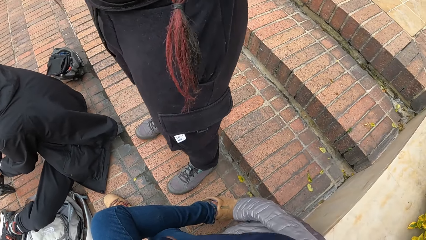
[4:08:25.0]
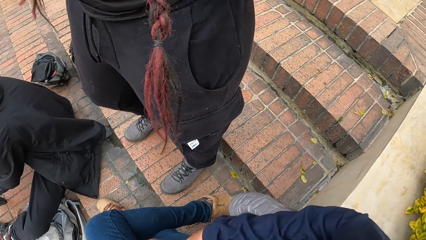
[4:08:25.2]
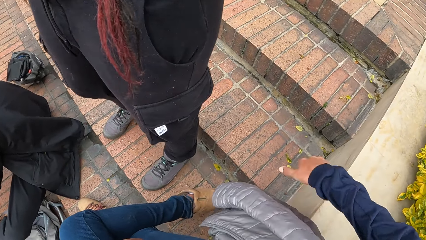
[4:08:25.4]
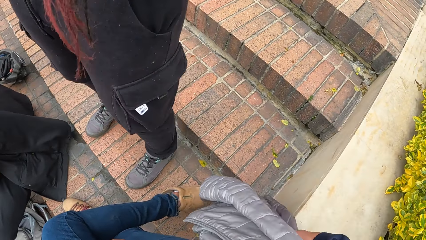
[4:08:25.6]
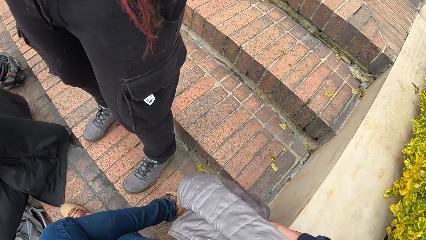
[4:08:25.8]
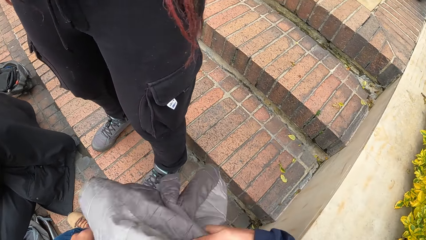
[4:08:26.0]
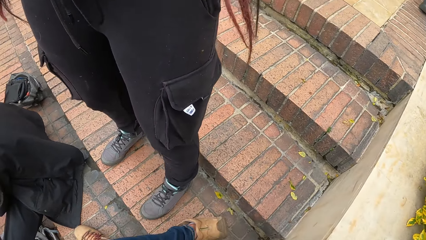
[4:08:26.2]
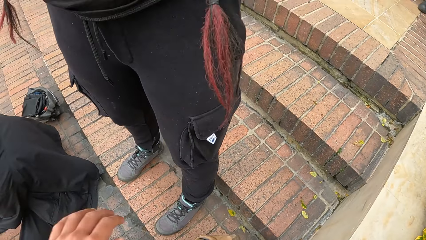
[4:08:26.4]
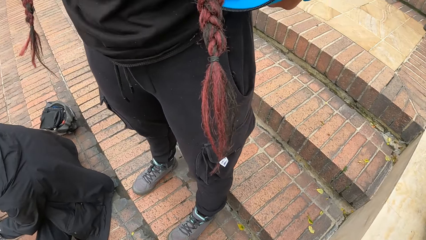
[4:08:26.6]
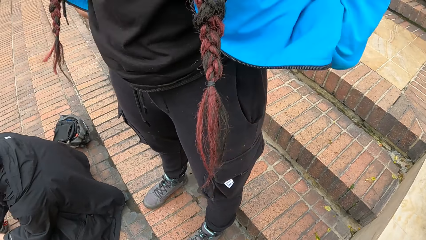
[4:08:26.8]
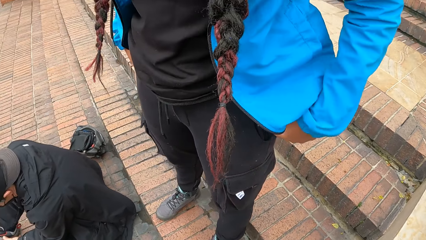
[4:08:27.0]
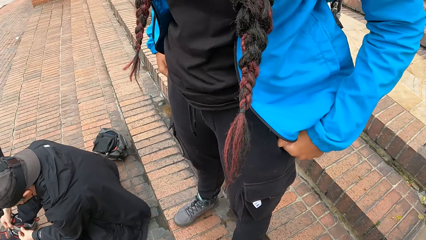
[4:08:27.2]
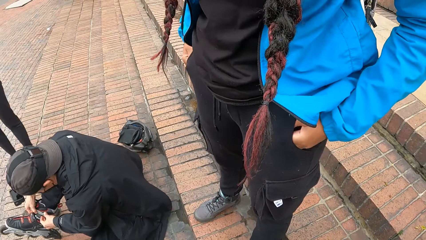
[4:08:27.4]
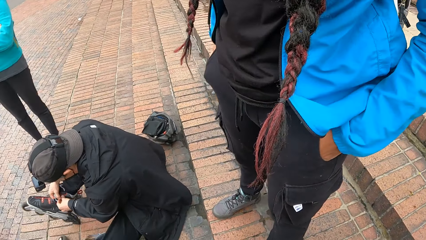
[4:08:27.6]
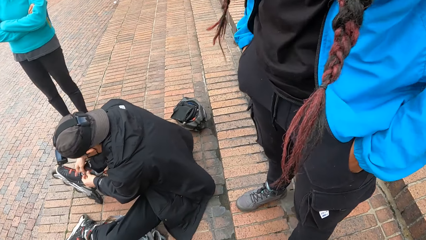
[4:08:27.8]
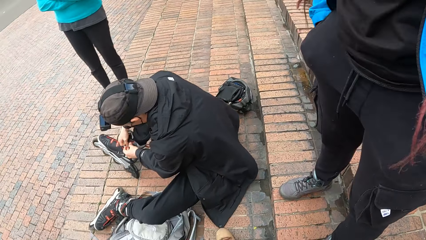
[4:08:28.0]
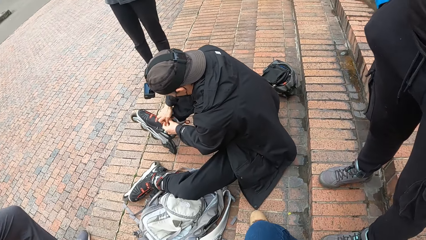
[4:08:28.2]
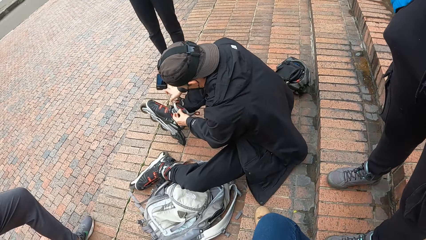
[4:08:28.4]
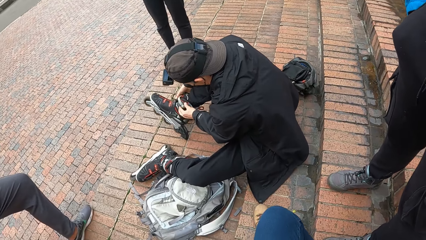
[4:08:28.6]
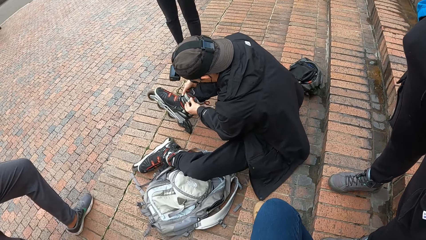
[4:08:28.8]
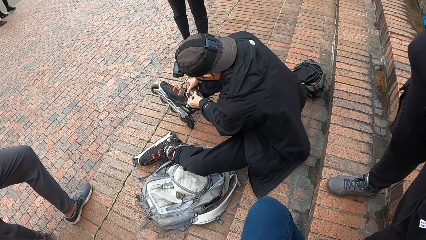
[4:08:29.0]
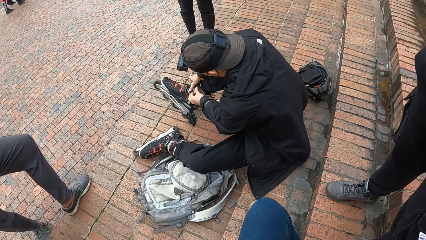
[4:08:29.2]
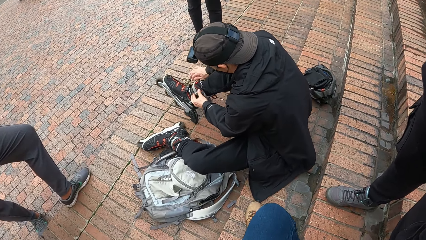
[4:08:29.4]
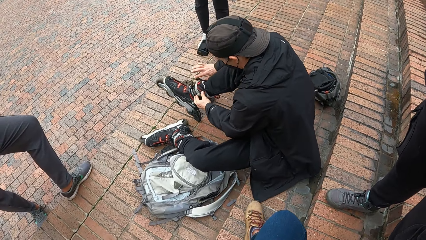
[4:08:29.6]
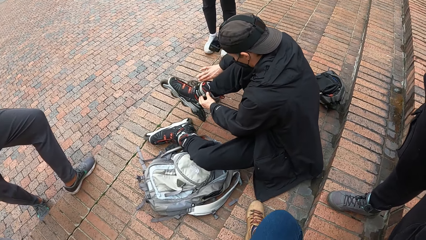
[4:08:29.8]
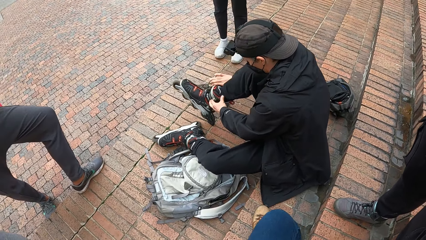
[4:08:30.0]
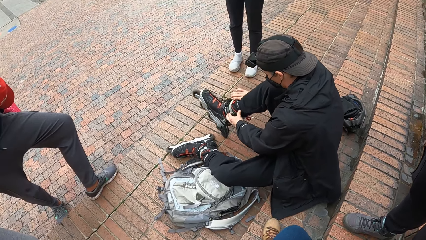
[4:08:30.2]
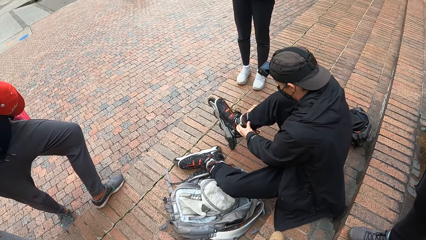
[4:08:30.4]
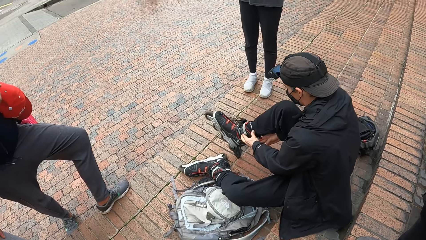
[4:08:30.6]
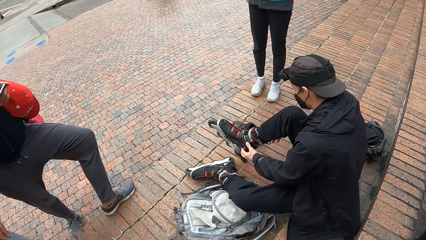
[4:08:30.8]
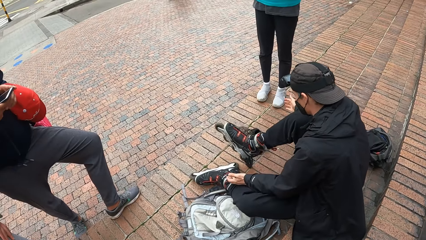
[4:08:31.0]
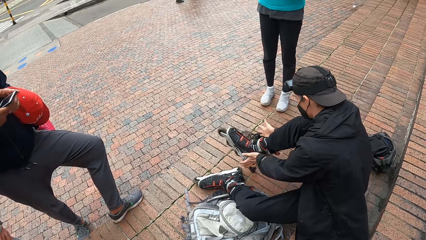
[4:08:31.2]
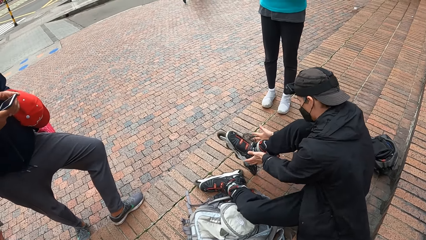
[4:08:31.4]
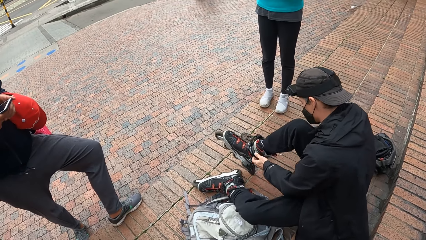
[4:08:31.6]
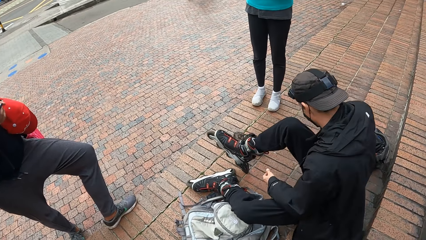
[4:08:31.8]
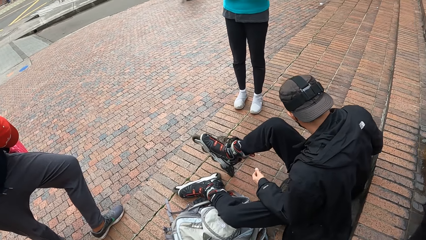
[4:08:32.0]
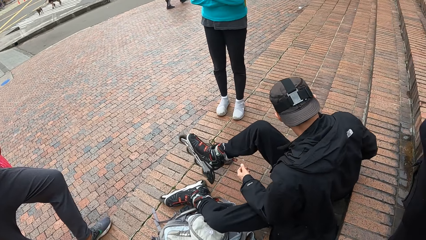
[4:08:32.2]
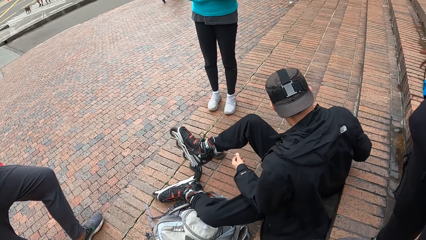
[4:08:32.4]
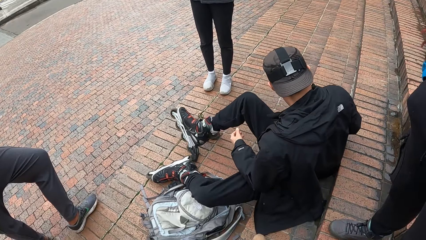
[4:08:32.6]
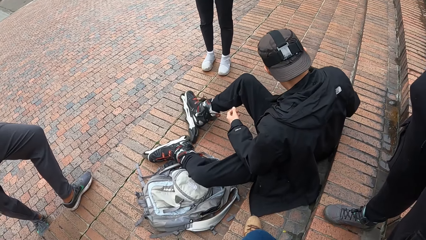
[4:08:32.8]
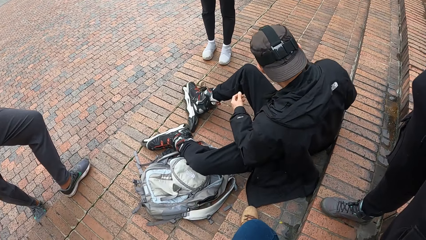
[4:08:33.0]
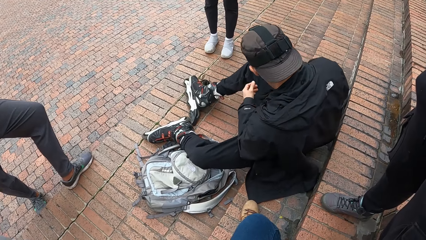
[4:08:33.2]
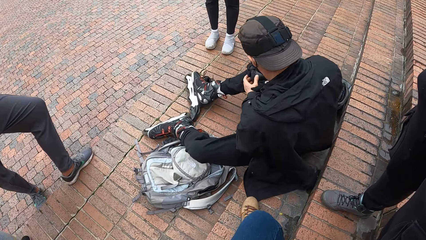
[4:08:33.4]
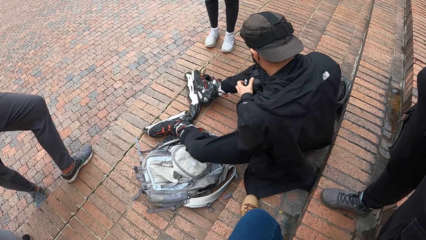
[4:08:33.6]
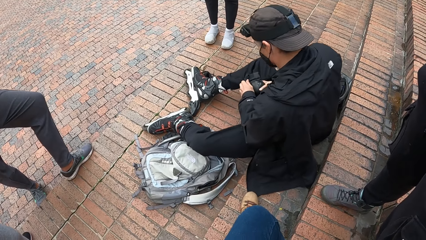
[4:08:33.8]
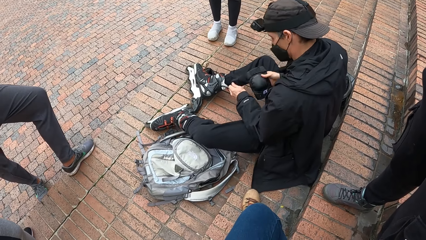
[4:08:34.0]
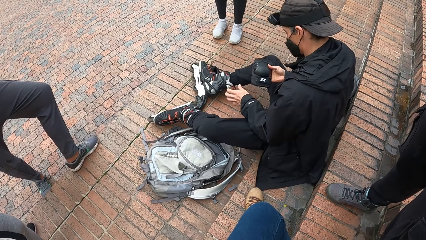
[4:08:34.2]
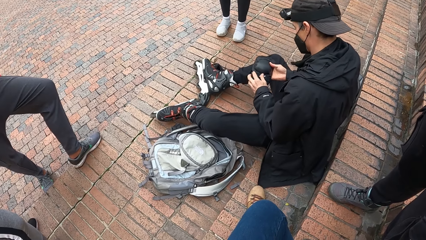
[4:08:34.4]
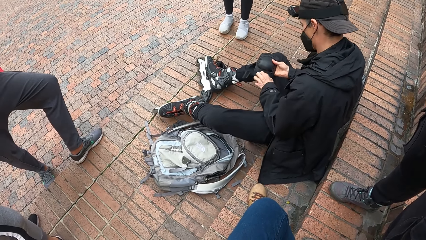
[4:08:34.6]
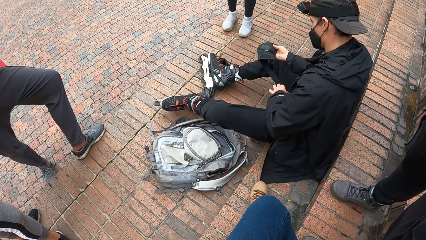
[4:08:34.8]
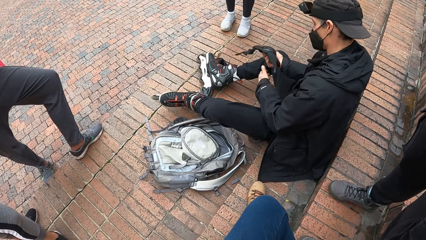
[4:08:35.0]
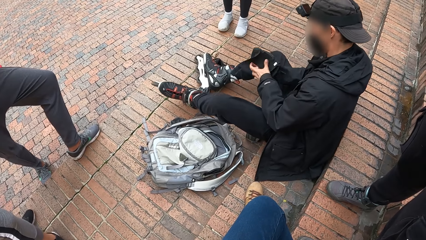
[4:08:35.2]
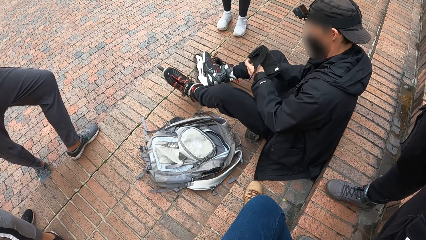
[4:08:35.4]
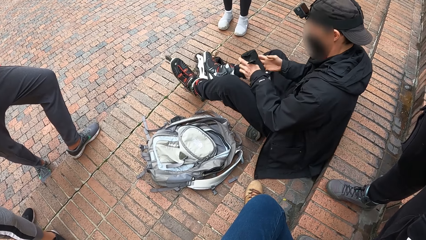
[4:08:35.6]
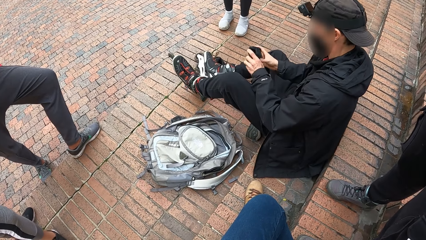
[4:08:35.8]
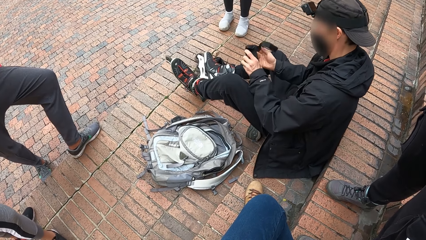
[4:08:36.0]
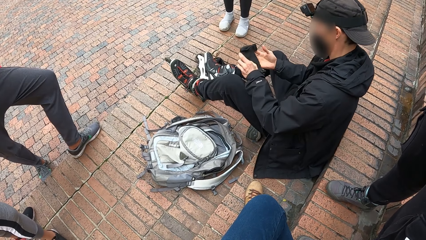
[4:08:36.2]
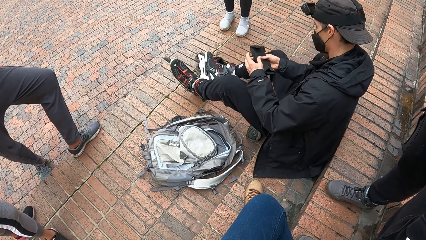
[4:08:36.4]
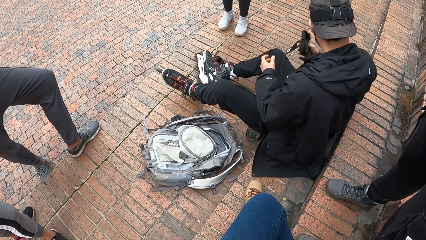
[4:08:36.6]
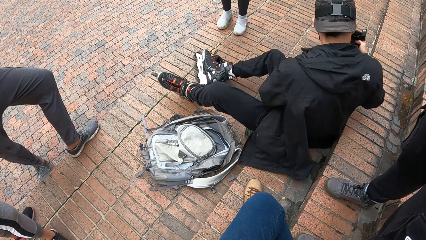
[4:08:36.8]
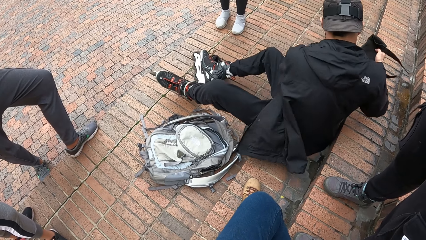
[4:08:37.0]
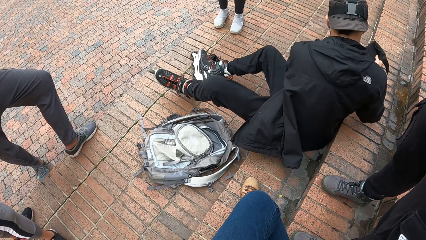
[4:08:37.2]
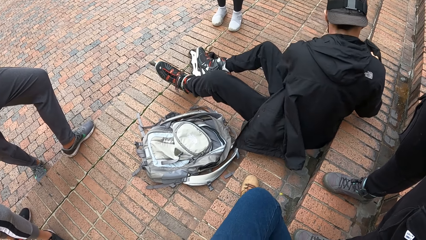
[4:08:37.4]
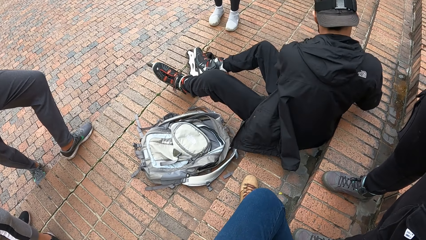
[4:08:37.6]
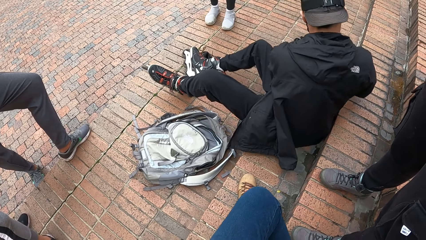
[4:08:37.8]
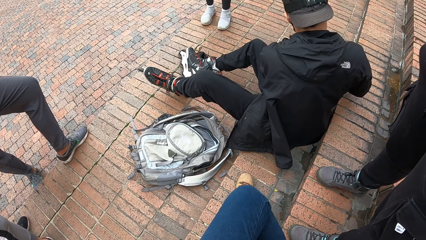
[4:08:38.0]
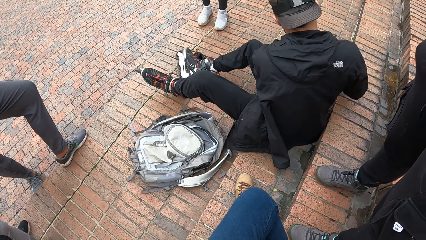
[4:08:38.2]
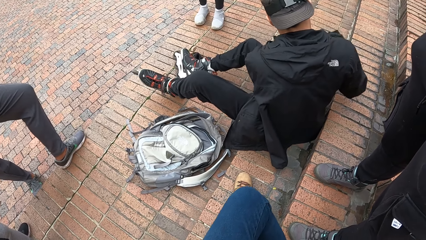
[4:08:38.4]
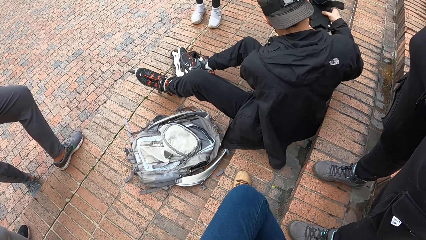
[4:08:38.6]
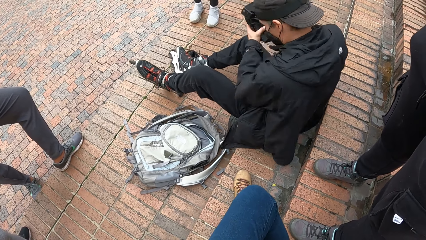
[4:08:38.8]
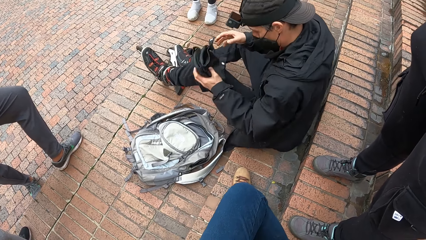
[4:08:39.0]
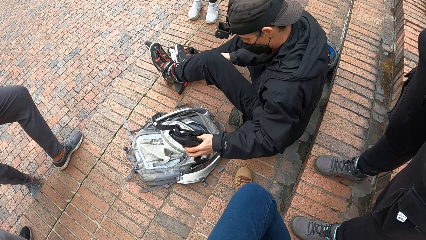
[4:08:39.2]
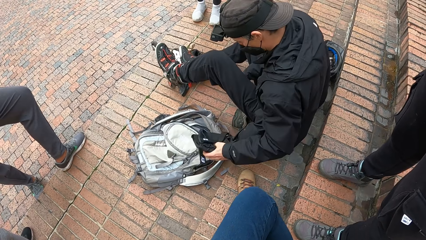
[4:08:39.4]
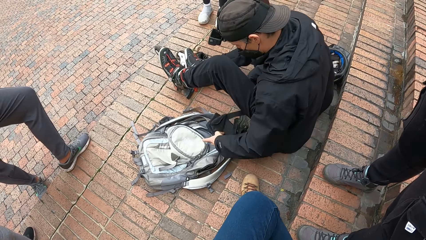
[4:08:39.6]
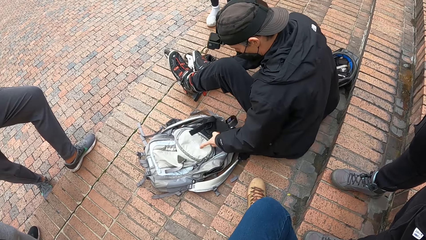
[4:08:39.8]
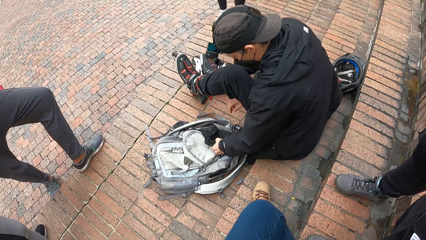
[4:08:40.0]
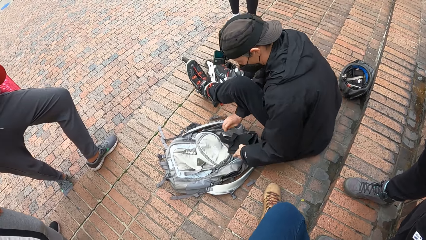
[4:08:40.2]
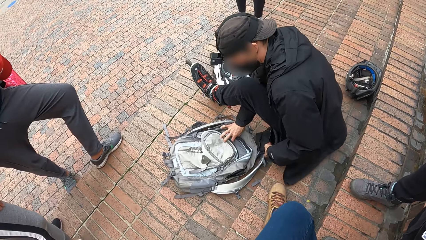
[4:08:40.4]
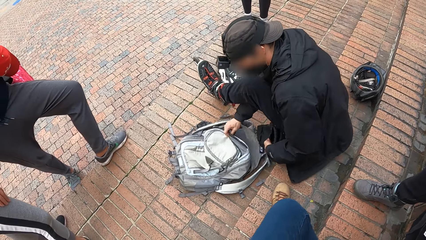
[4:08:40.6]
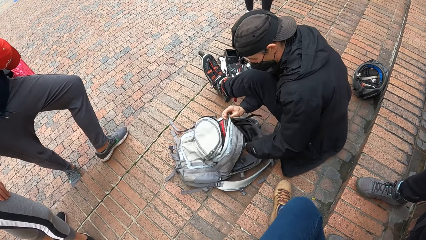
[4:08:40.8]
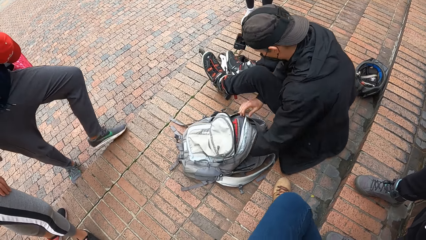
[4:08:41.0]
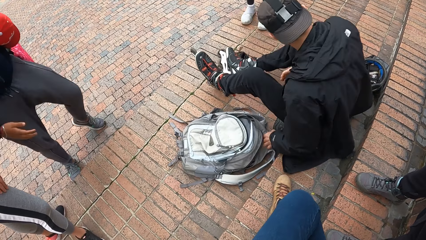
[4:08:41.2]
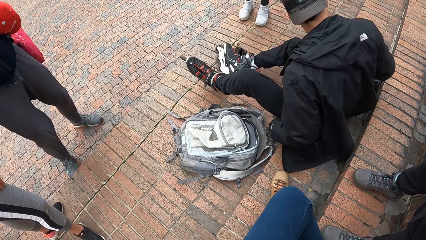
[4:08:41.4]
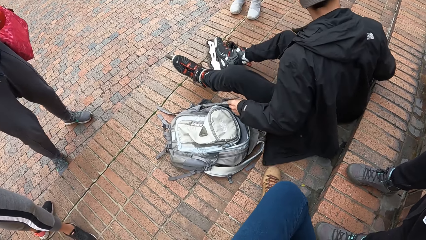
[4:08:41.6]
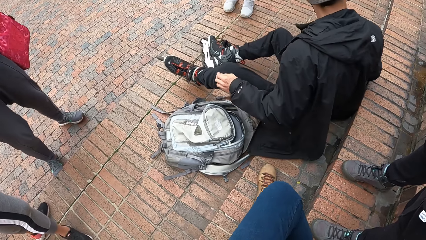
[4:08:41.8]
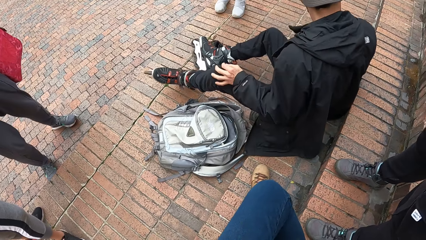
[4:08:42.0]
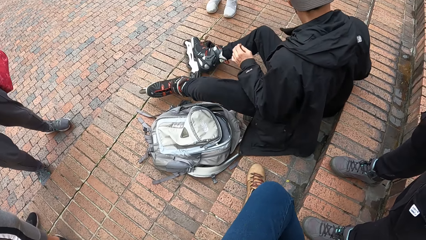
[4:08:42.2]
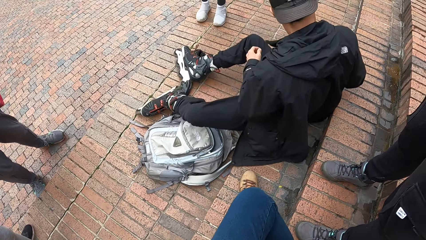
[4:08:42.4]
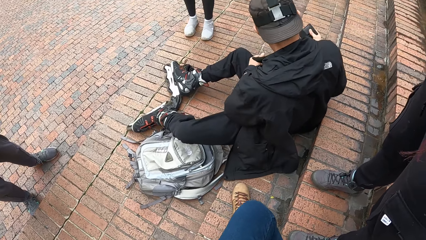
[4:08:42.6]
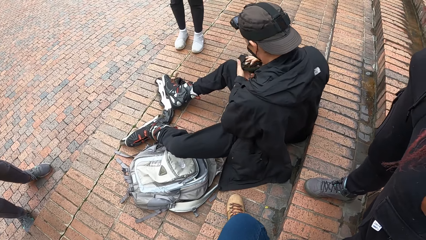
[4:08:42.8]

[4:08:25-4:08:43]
The camera wearer adjusts a sweater on her lap with her right hand. She pulls a jacket. A woman puts both hands in her pockets. A man hits the right skate shoe with both hands. The man picks up a knee pad or skate pad from a helmet on the pavement with his right hand, and adjusts the knee pad with his left hand. The man drops the knee pad in the helmet with his right hand. The man picks up a pair of gloves from the helmet with his right hand, and passes the gloves to his left hand. The man opens a bag on the pavement with his right hand, and drops the gloves inside the bag with his left hand. The man puts the skate pad in the bag. The man picks up a hand guard from the helmet with his right hand.
